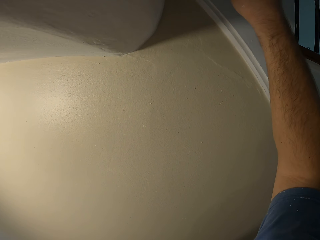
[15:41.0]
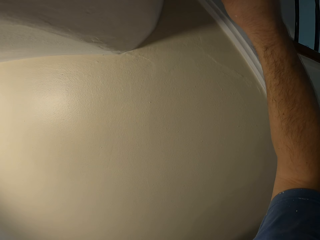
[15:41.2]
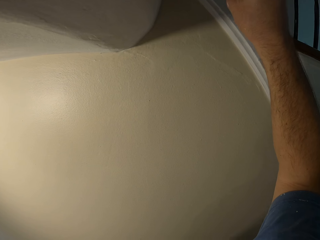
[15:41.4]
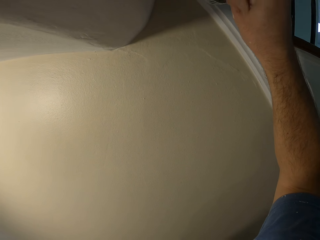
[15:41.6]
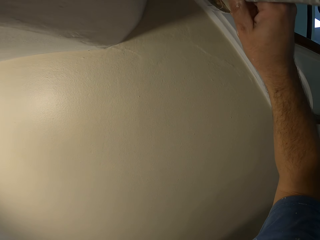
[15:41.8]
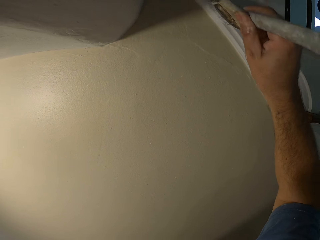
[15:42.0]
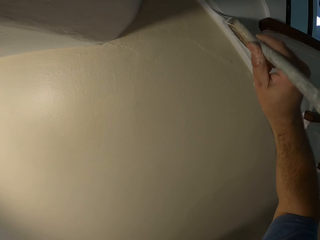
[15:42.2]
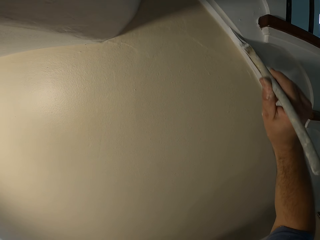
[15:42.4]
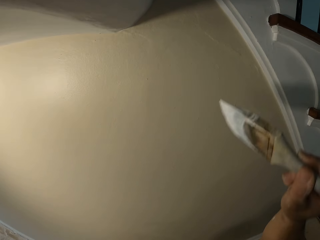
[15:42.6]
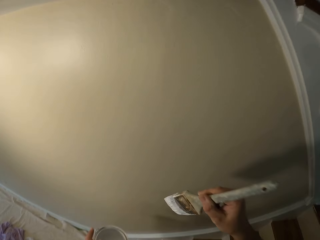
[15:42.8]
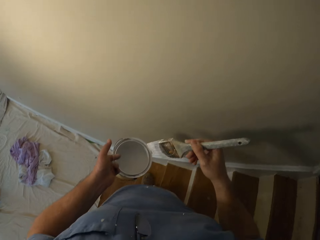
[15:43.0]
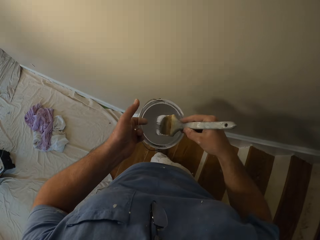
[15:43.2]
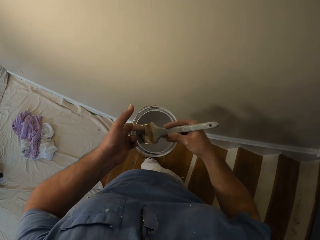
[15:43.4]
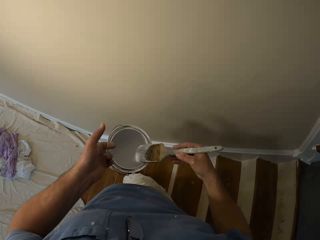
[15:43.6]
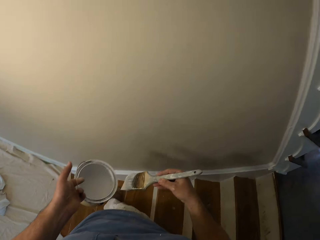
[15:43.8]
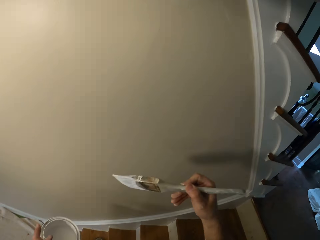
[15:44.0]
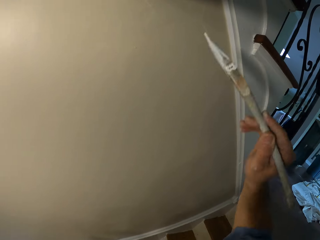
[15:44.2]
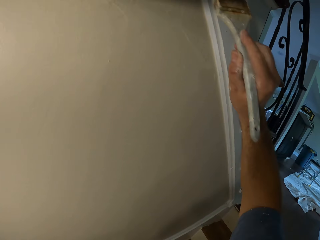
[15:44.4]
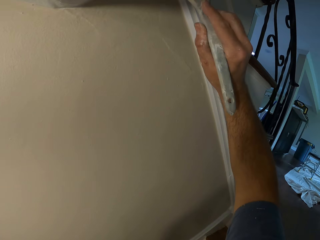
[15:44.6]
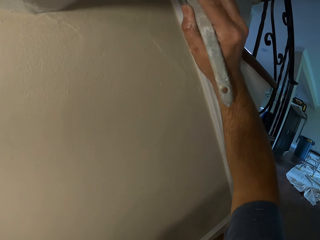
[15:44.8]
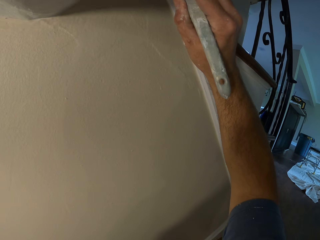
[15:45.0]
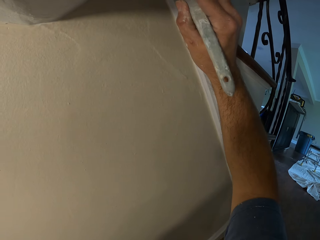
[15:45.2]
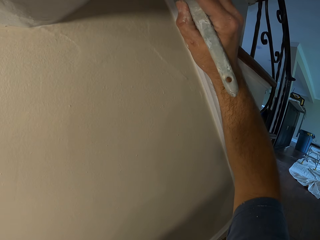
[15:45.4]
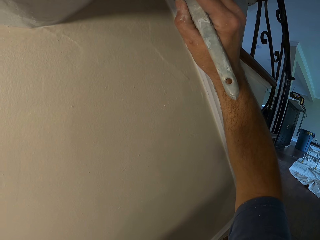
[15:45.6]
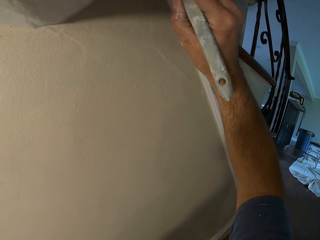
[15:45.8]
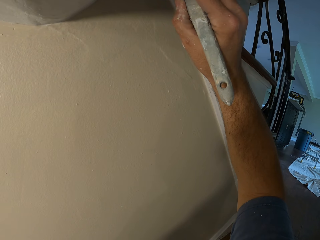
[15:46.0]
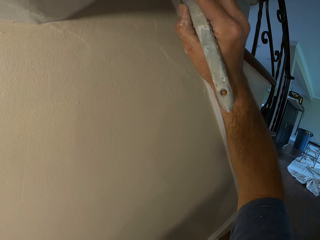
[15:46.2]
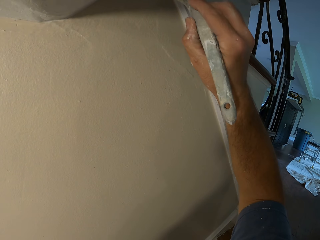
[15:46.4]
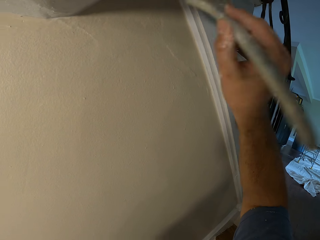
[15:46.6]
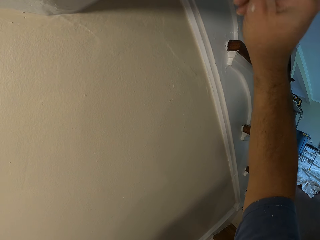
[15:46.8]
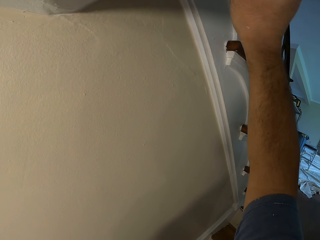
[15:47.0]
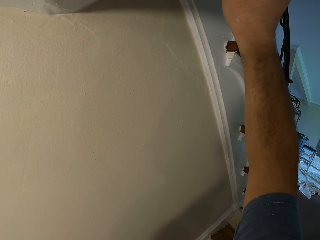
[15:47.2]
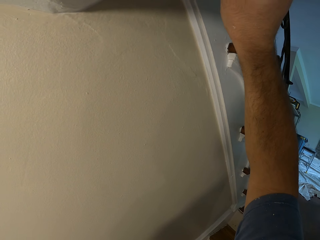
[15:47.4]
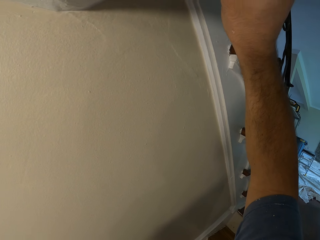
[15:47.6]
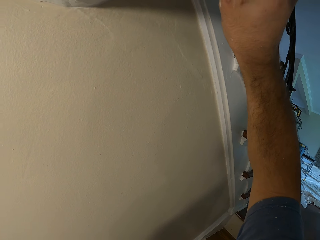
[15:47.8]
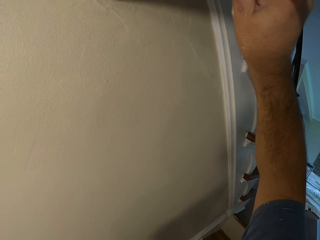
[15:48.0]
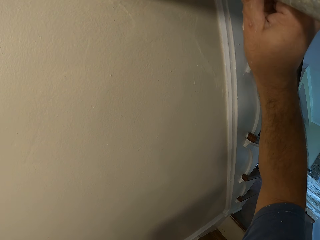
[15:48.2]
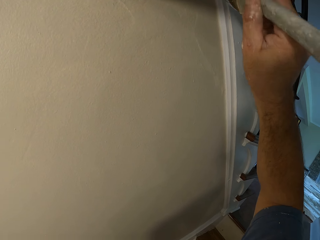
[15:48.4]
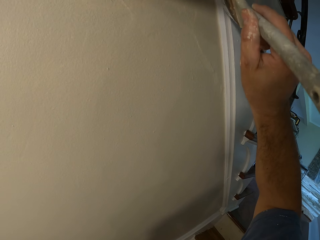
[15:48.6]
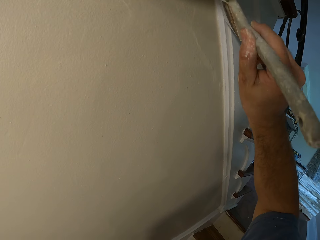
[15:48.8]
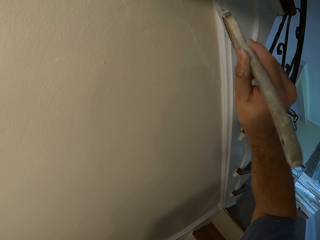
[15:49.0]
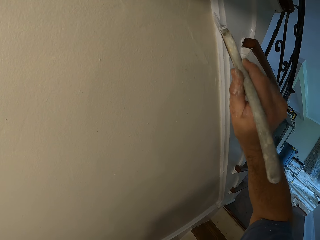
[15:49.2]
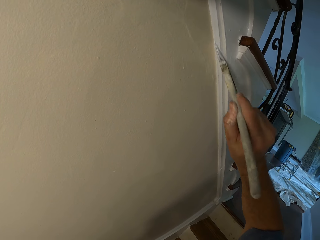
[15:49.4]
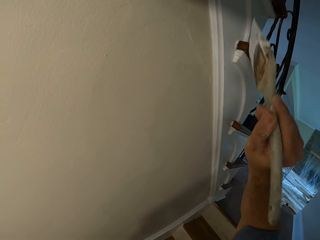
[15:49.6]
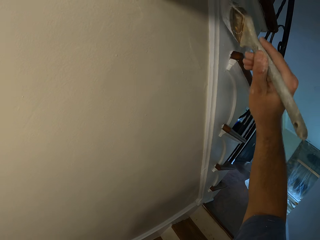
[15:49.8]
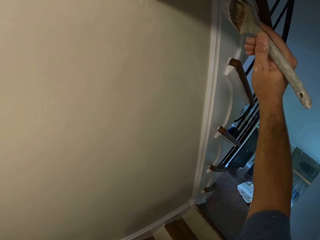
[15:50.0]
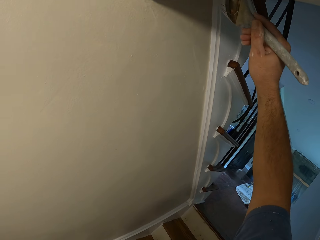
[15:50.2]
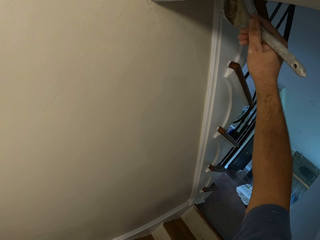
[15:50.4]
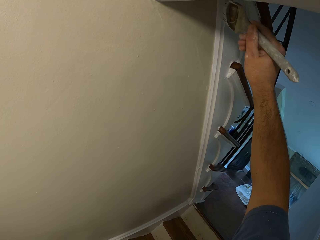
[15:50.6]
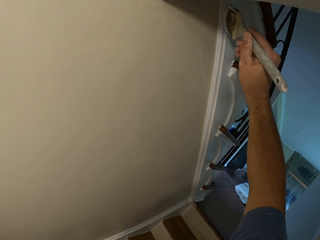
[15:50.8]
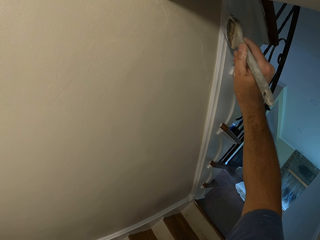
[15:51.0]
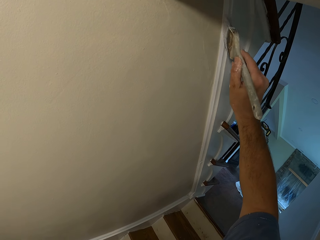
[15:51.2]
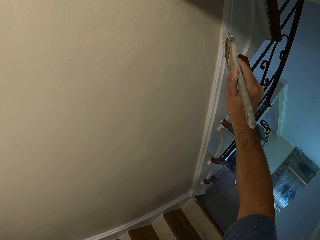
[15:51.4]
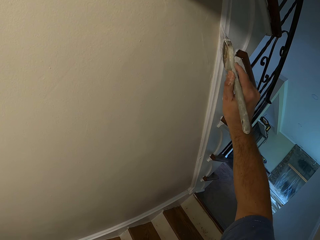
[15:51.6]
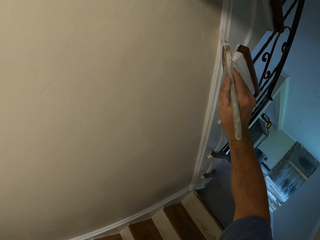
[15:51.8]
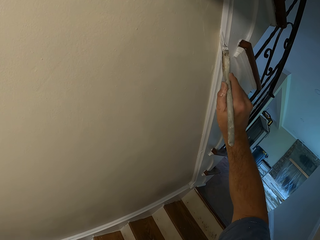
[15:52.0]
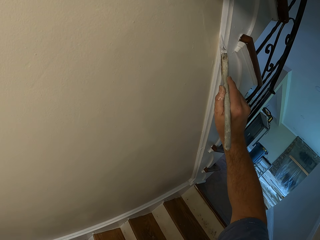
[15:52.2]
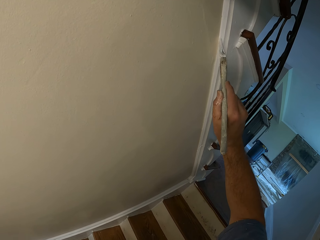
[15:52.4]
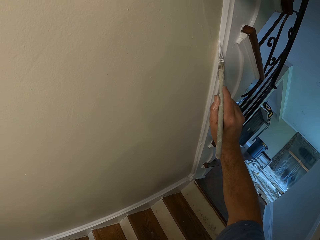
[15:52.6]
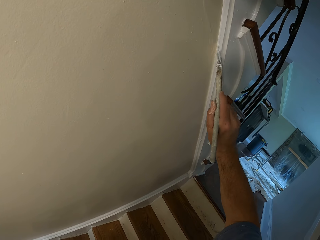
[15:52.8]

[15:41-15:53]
The camera wearer dips the paint brush into the paint bucket. They paint the stairs stringer in the house.

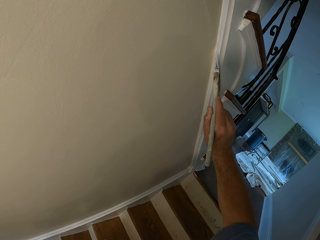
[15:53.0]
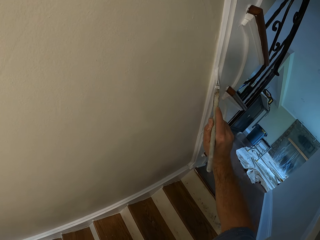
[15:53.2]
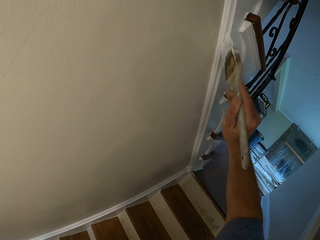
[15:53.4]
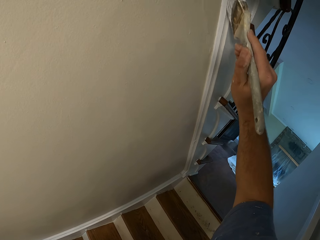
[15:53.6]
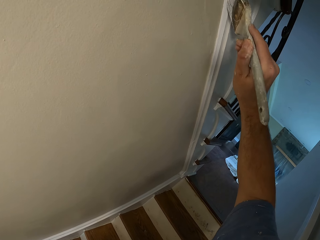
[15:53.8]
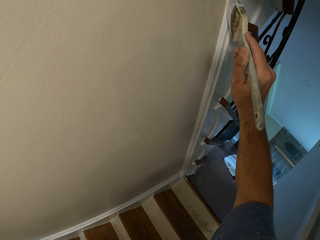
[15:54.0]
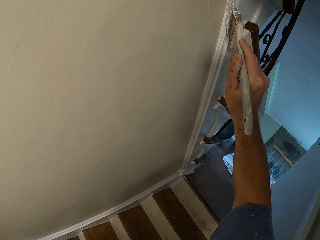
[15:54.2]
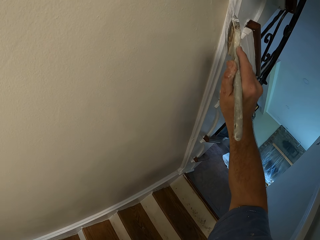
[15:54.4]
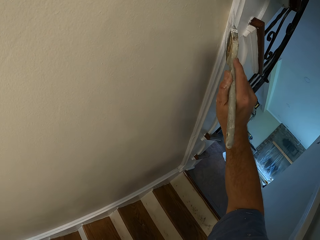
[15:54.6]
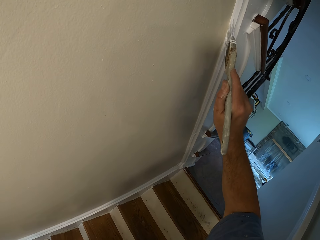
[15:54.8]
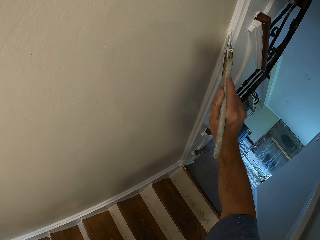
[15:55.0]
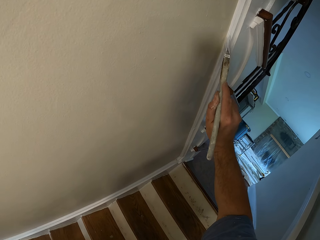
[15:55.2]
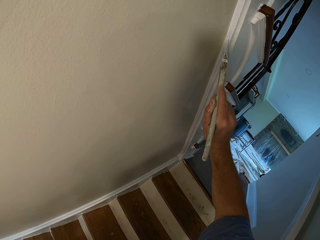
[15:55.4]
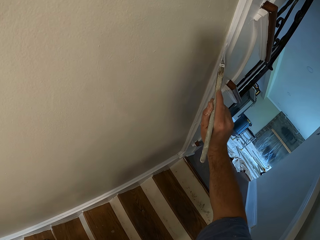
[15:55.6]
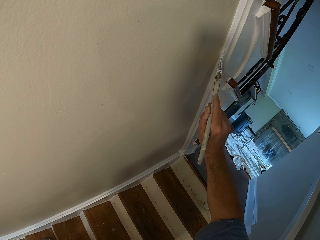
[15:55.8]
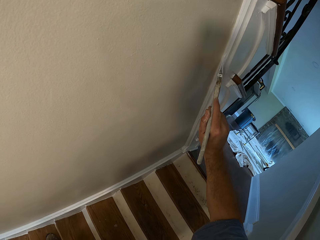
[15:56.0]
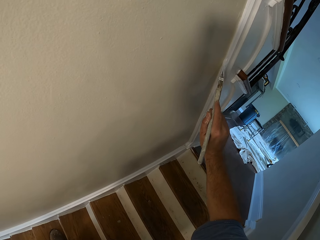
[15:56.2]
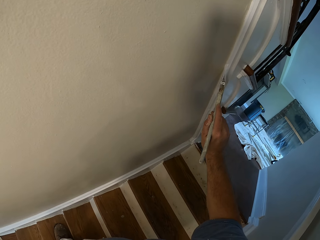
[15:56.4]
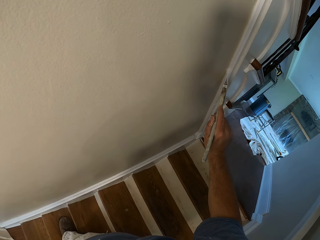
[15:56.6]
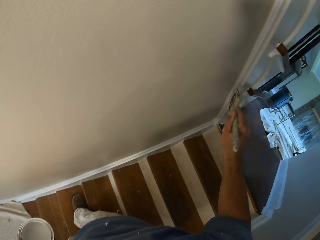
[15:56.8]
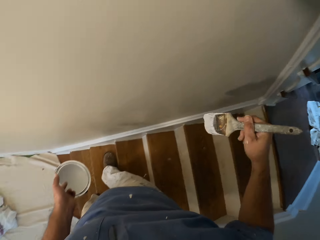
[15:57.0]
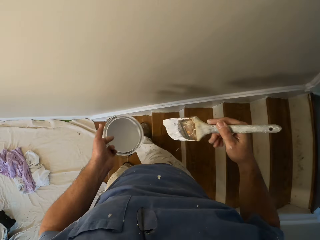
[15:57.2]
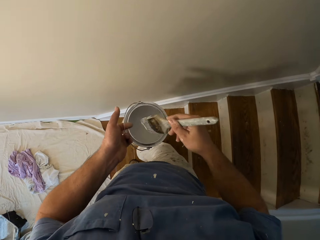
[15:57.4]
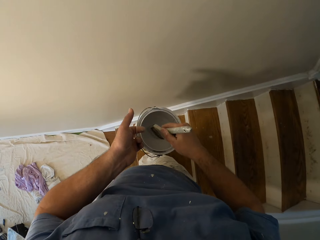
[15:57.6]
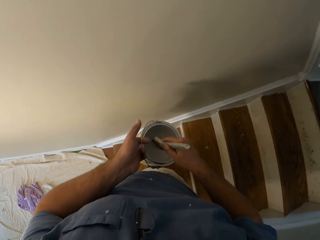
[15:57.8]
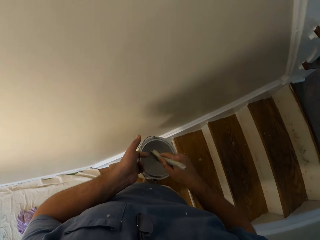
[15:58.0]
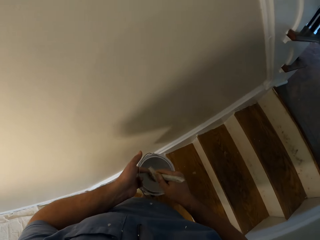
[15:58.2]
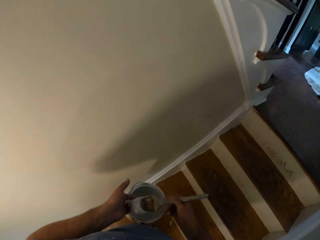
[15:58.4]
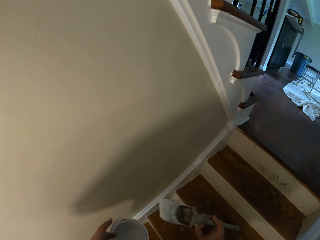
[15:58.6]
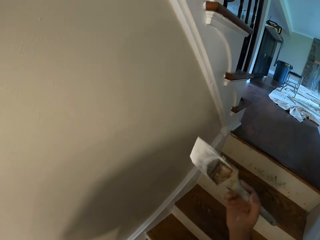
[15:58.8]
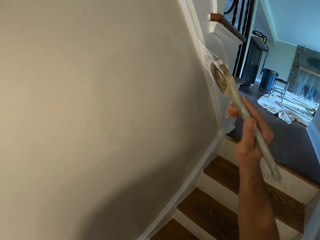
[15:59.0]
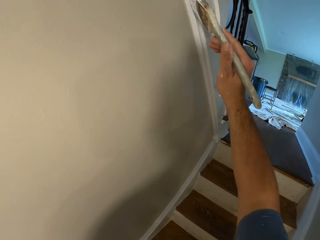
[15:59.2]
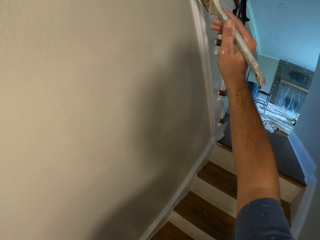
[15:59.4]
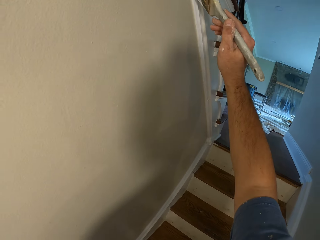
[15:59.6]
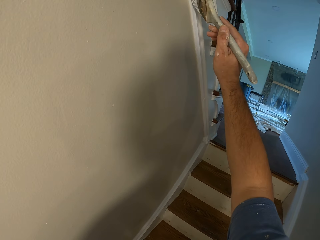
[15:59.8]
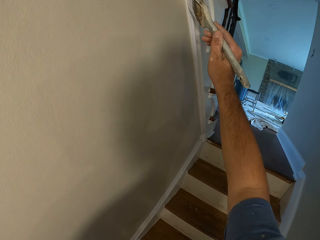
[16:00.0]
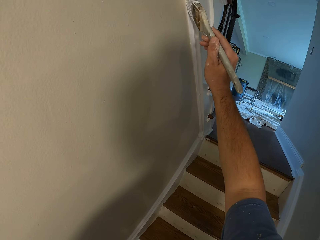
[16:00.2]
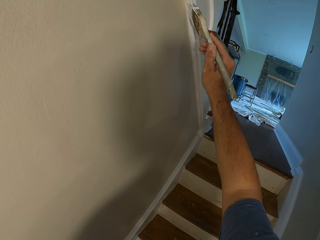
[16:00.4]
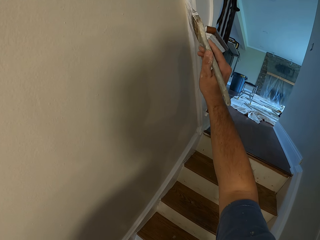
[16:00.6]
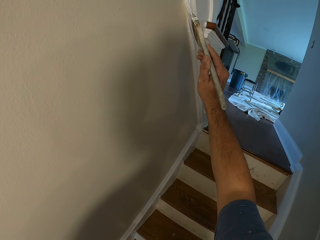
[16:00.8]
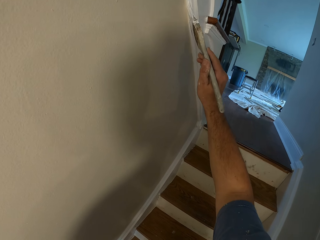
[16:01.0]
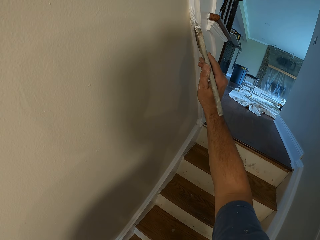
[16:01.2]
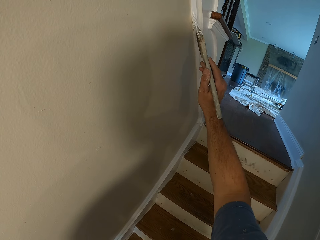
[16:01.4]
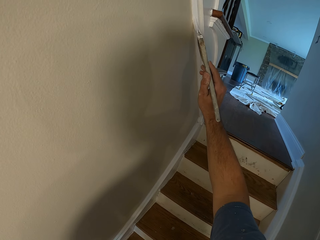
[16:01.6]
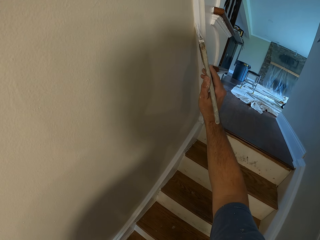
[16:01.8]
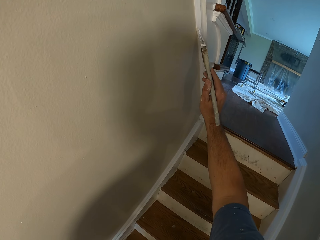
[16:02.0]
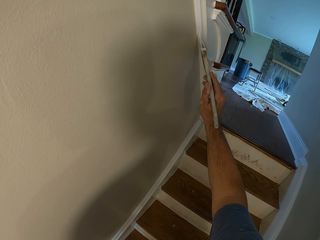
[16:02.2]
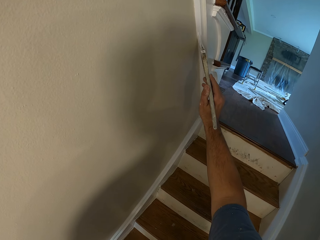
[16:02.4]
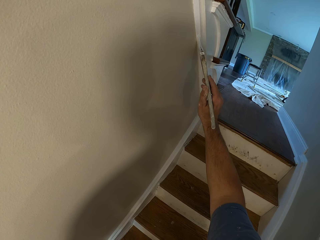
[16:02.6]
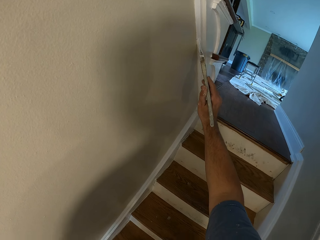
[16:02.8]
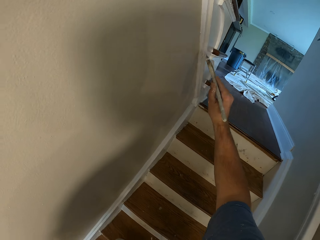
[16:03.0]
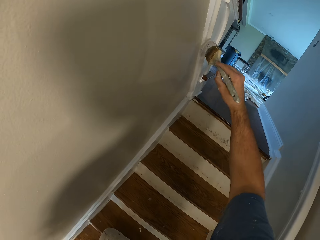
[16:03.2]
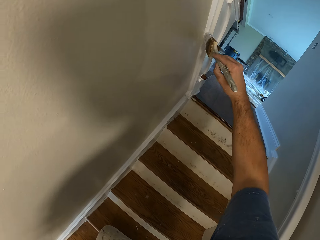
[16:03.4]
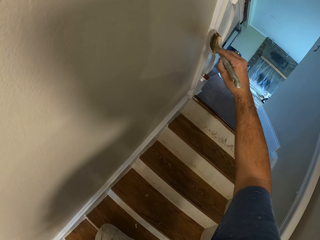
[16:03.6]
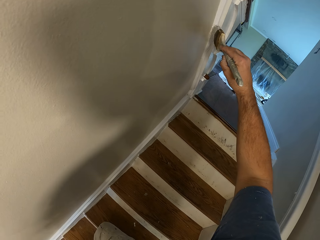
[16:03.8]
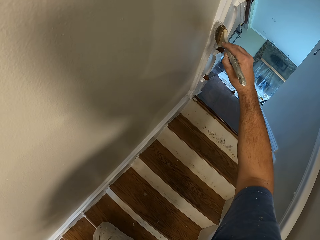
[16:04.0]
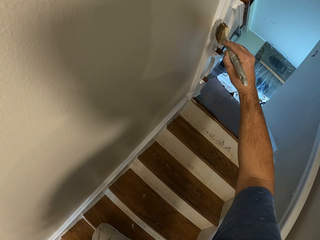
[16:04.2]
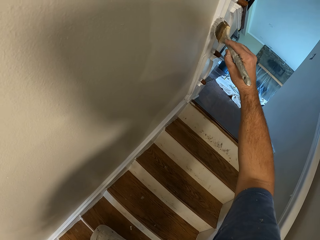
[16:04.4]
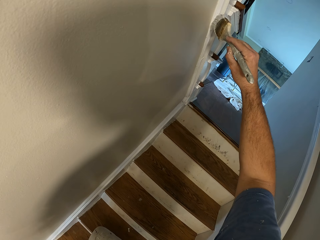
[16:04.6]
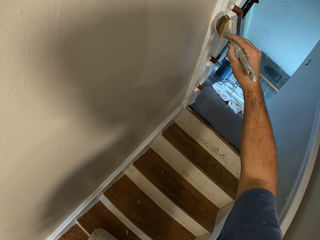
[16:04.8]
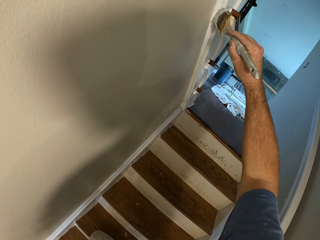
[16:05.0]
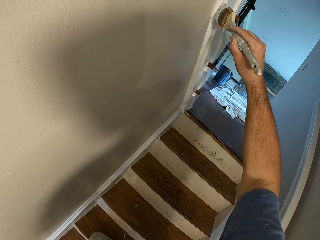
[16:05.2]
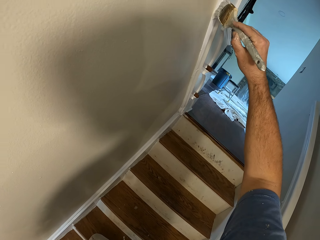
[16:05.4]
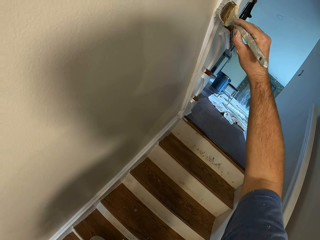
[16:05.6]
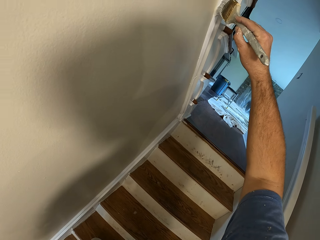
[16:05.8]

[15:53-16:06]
The camera wearer dips the paint brush into the paint bucket. They paint the stairs stringer in the house.
